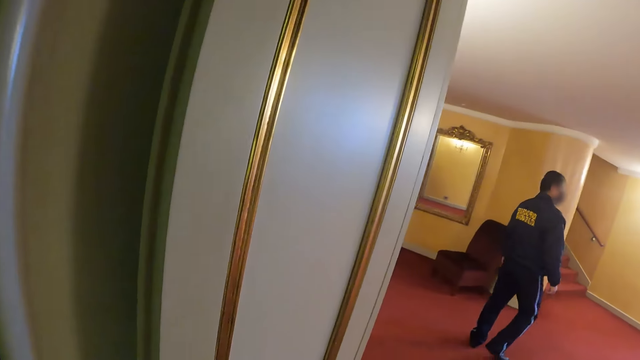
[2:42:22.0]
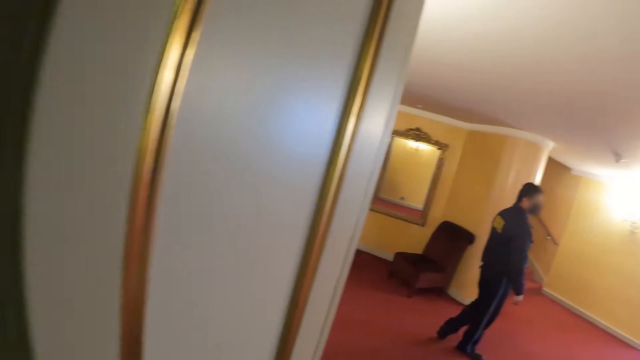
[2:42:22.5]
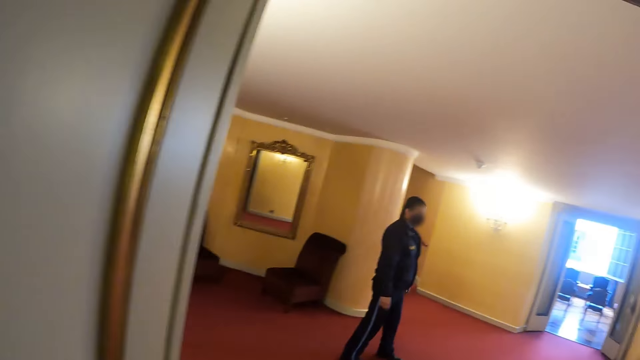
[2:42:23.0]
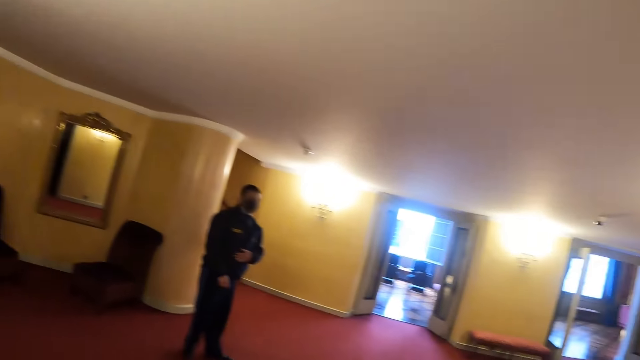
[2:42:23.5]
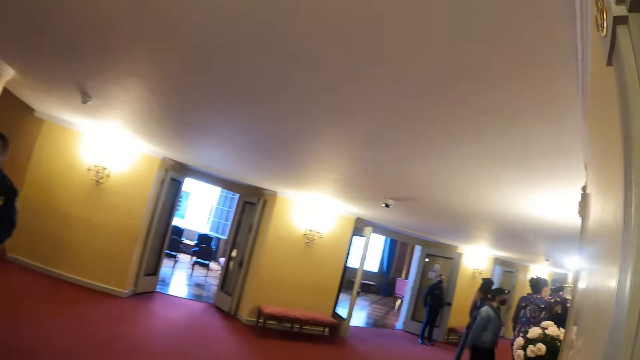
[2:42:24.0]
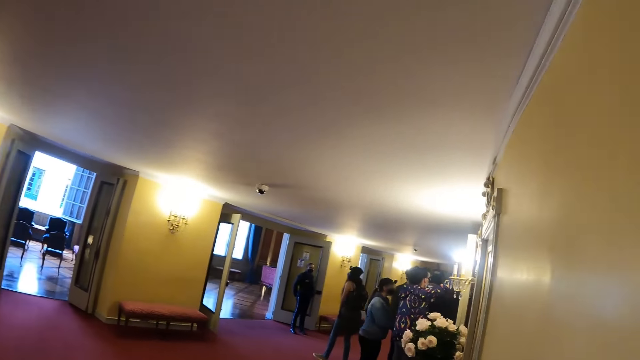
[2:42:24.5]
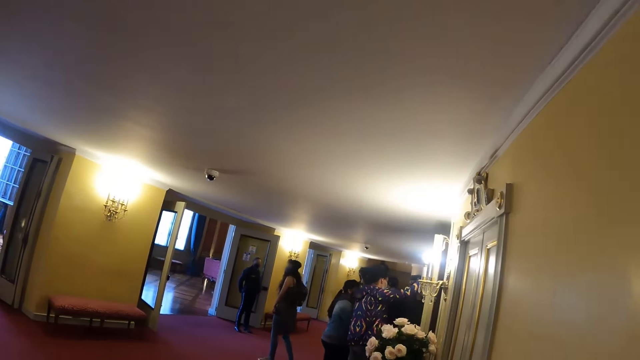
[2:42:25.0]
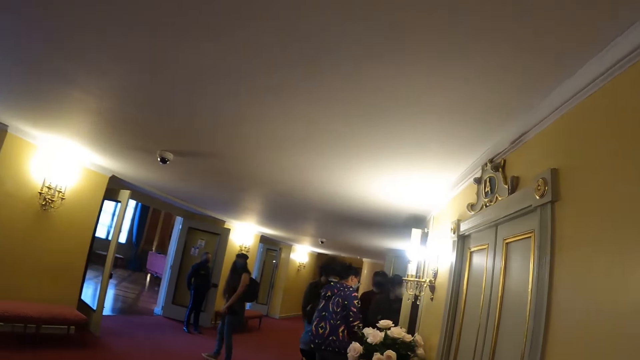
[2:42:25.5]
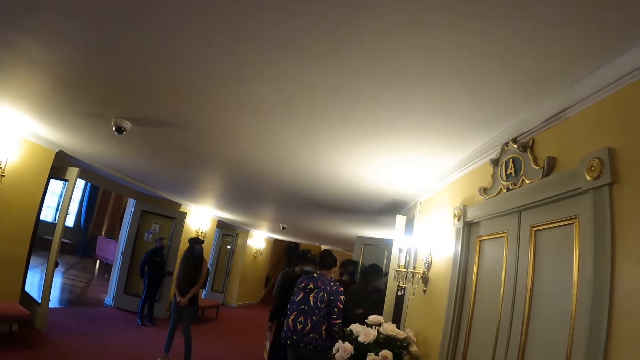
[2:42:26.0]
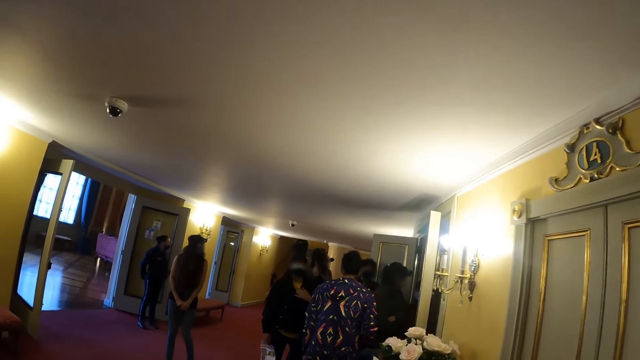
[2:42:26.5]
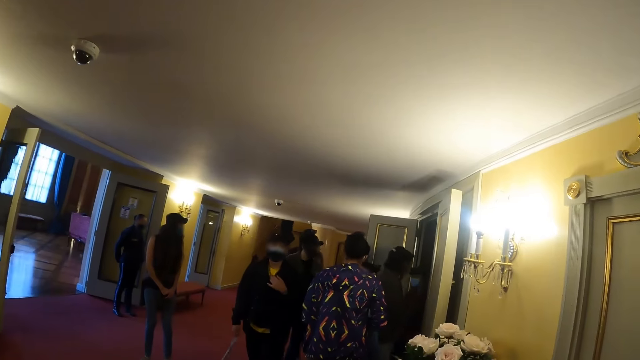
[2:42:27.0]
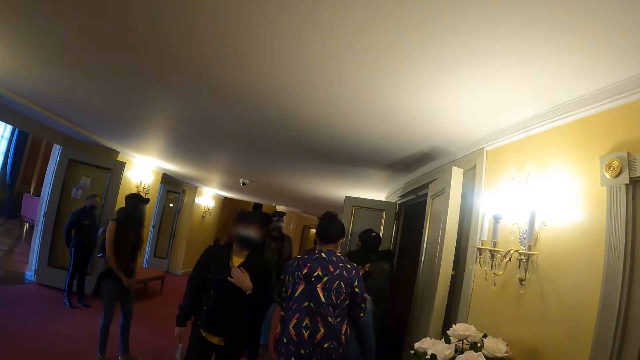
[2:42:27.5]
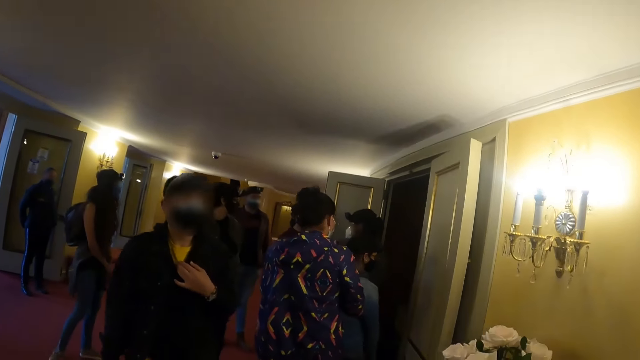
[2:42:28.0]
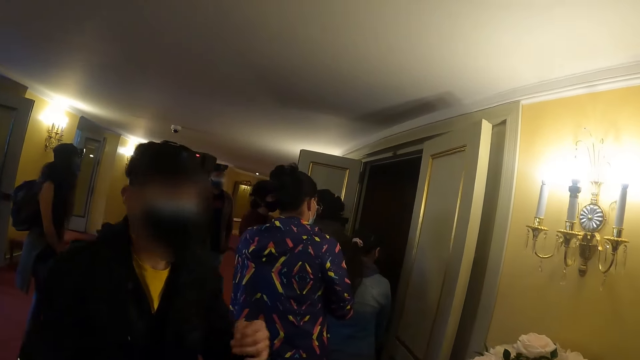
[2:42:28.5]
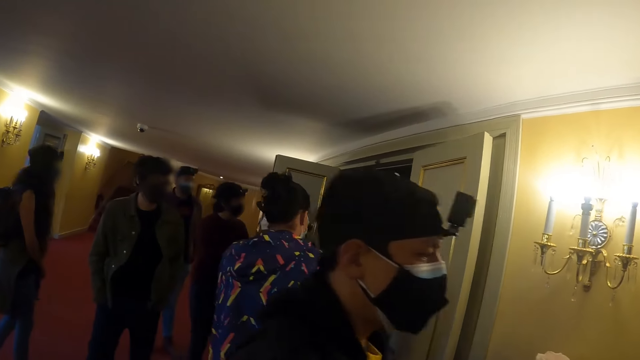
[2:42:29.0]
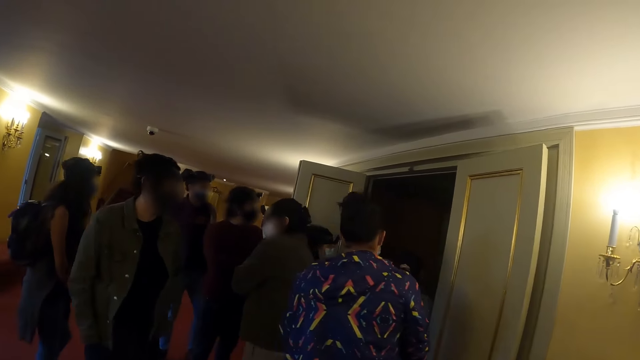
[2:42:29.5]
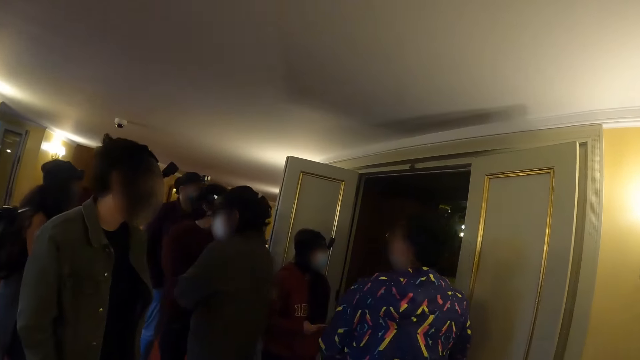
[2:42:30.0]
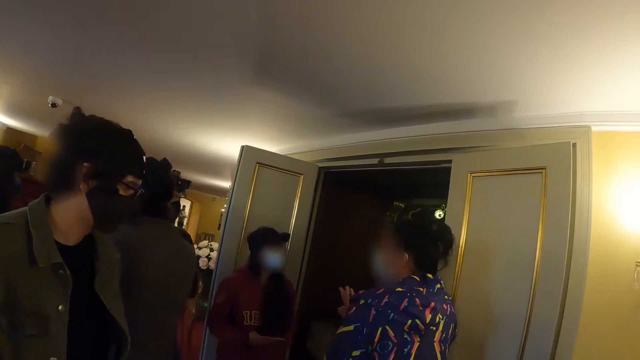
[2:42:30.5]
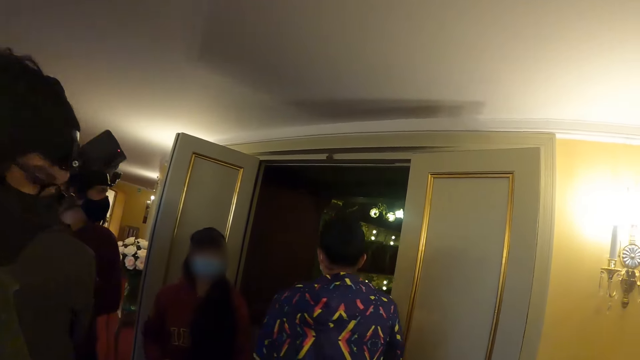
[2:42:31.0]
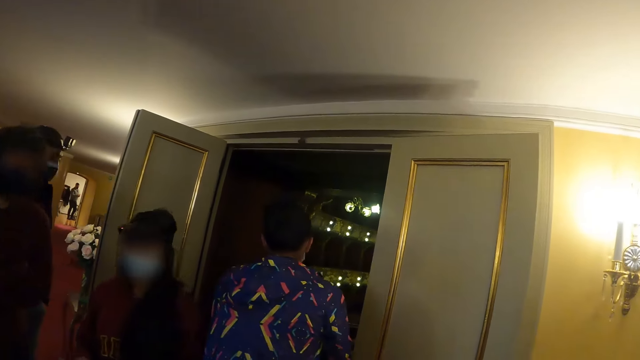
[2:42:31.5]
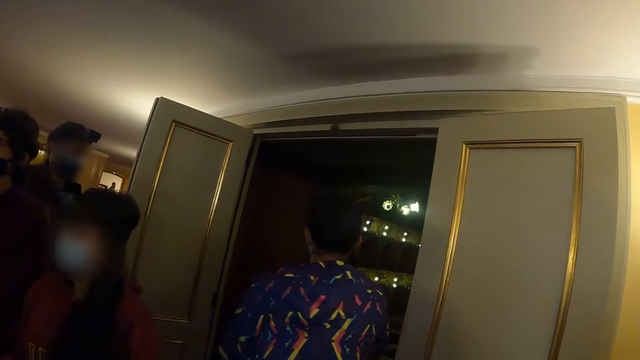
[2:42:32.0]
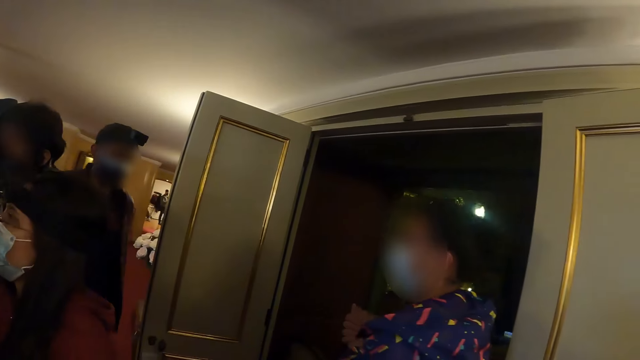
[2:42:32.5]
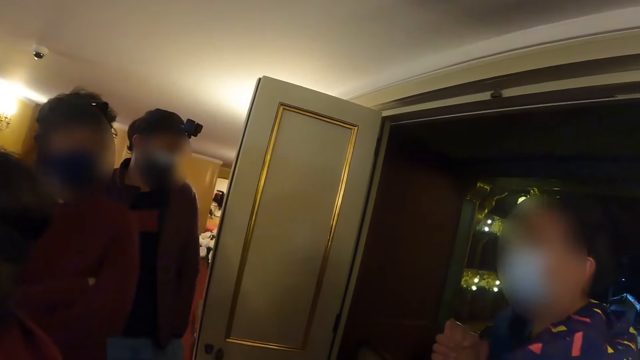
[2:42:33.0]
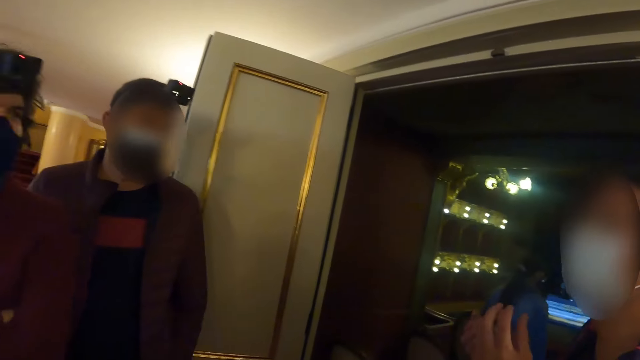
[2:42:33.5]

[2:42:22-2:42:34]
The camera wearer walks around the room.

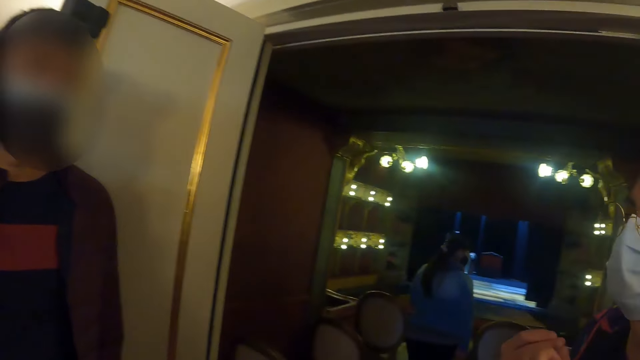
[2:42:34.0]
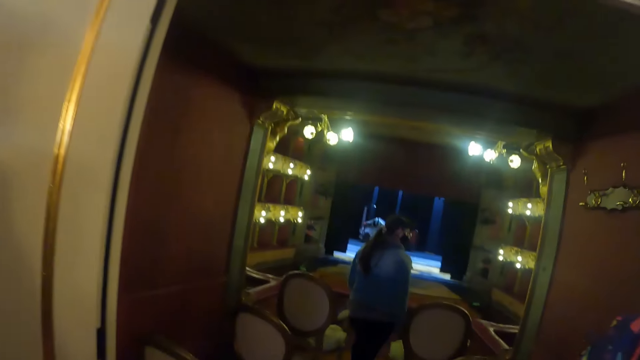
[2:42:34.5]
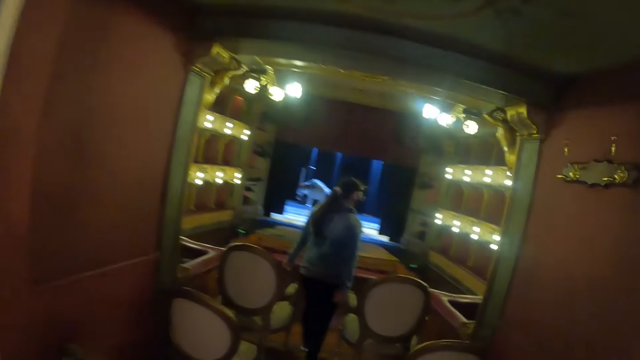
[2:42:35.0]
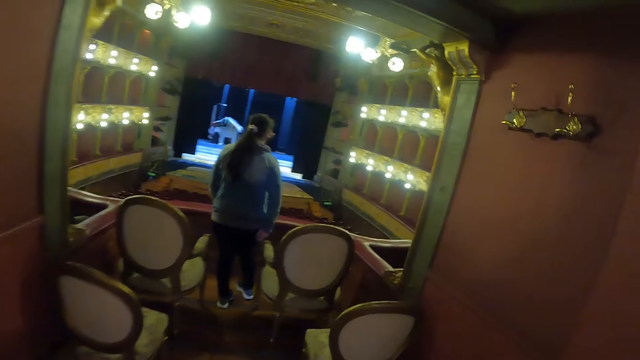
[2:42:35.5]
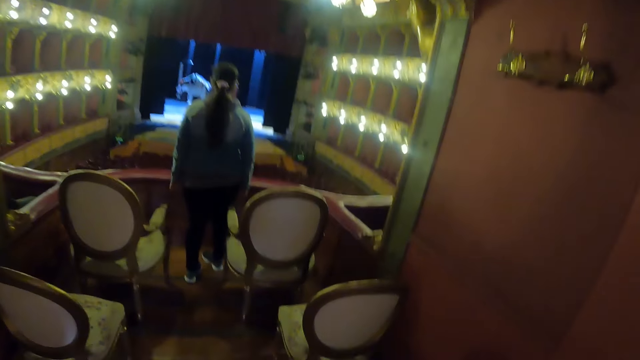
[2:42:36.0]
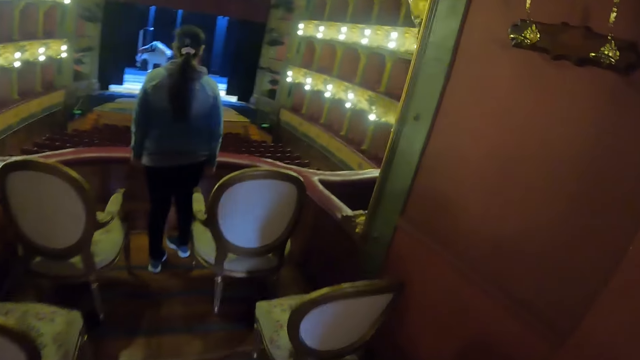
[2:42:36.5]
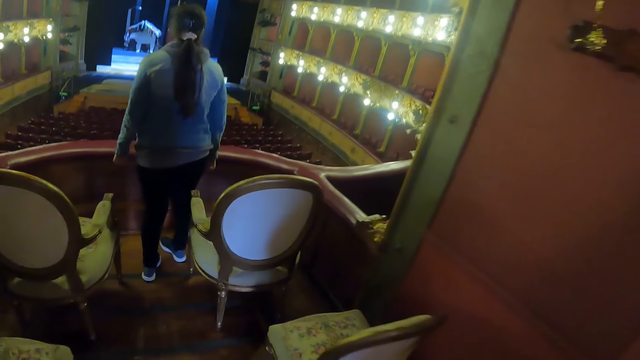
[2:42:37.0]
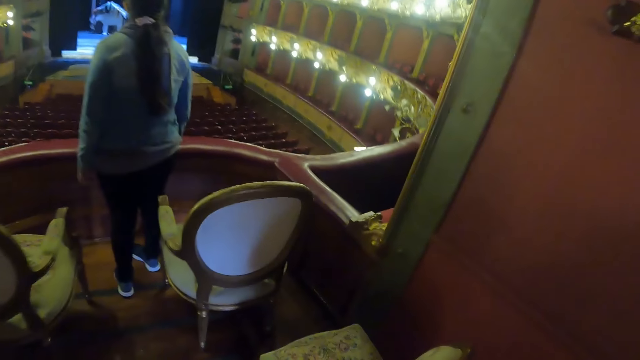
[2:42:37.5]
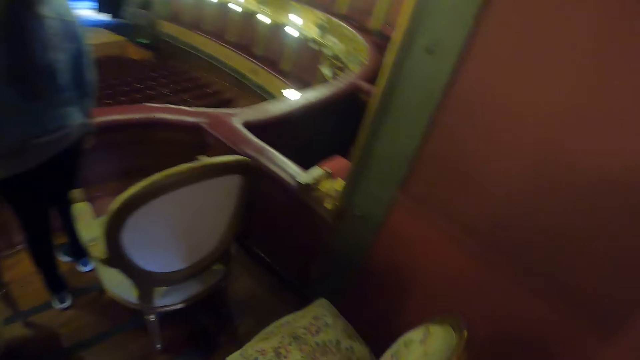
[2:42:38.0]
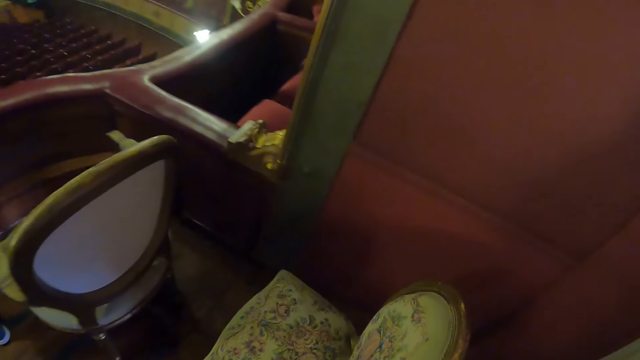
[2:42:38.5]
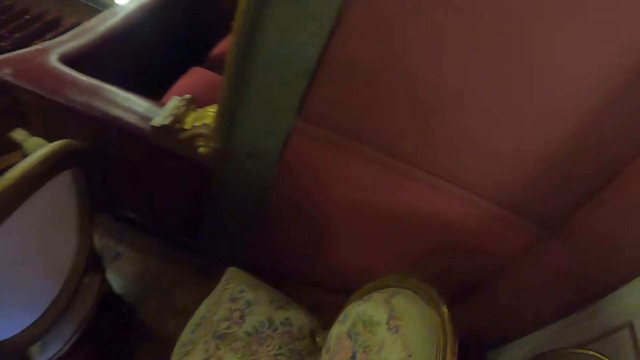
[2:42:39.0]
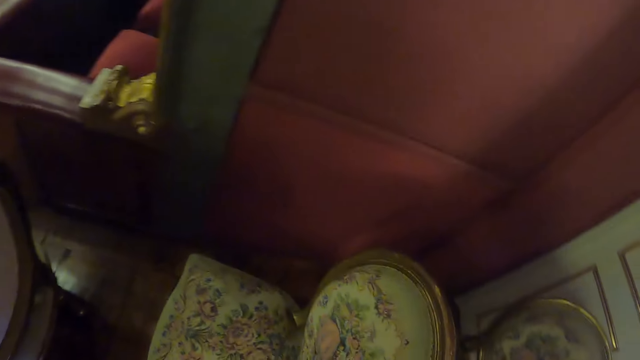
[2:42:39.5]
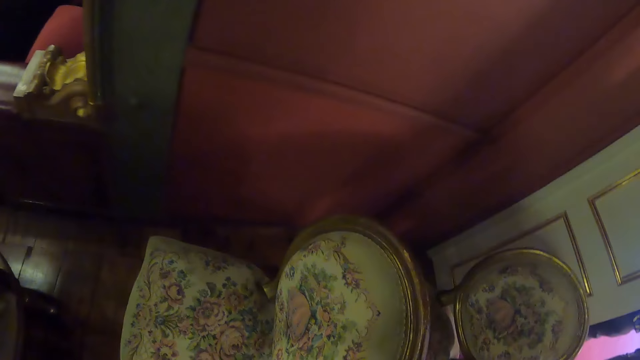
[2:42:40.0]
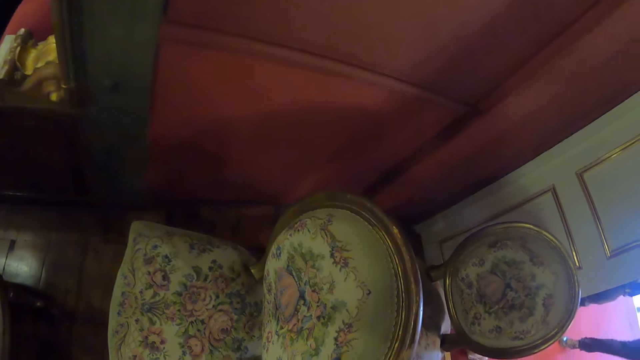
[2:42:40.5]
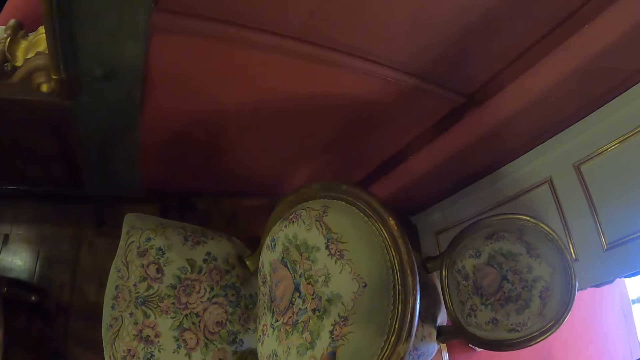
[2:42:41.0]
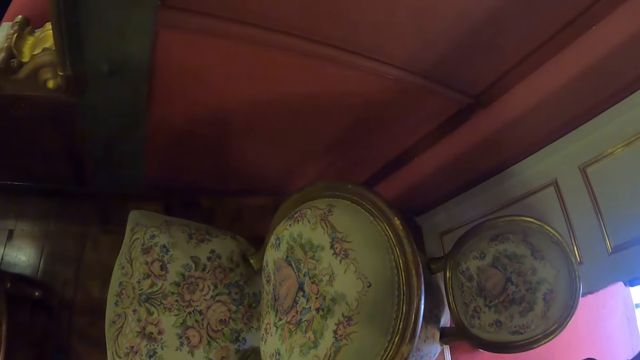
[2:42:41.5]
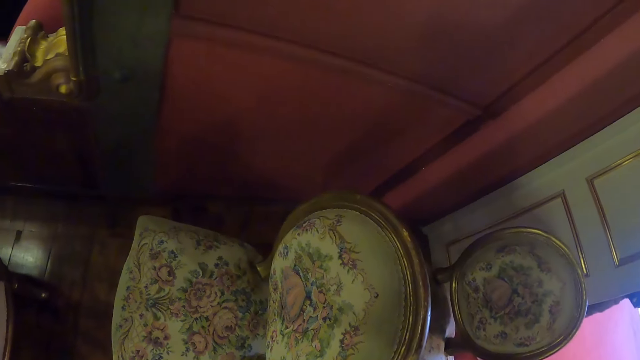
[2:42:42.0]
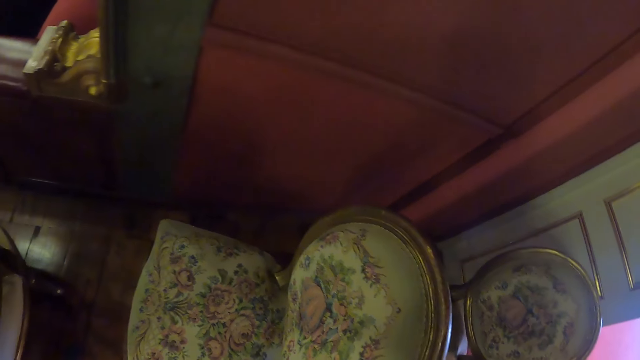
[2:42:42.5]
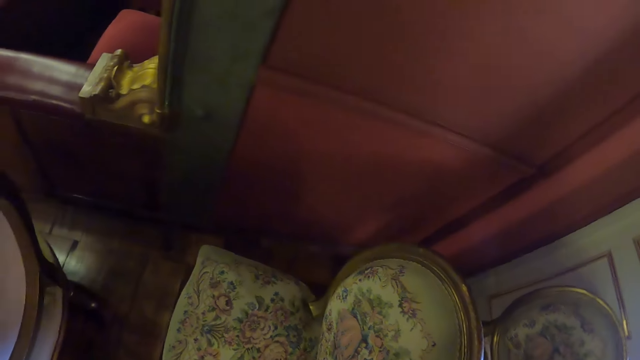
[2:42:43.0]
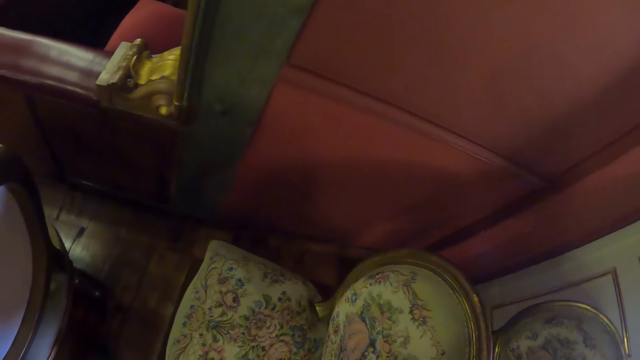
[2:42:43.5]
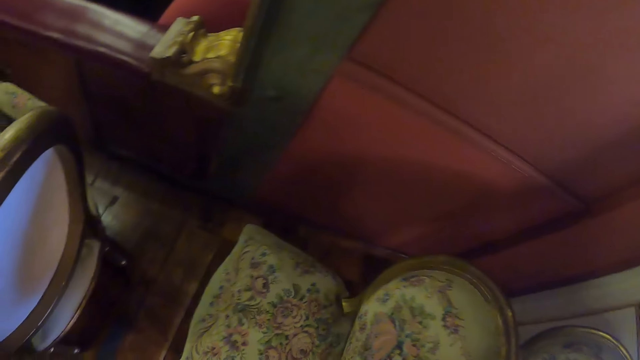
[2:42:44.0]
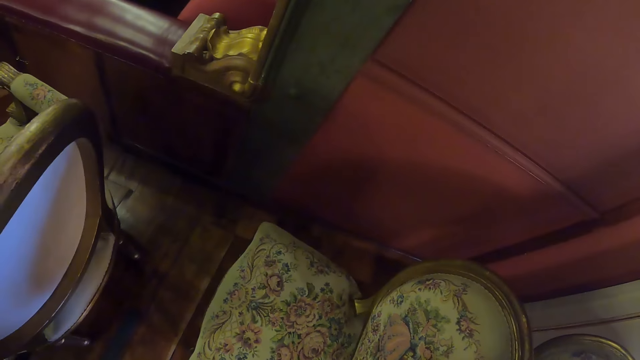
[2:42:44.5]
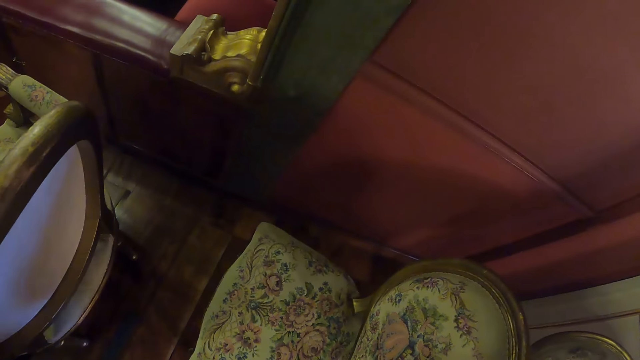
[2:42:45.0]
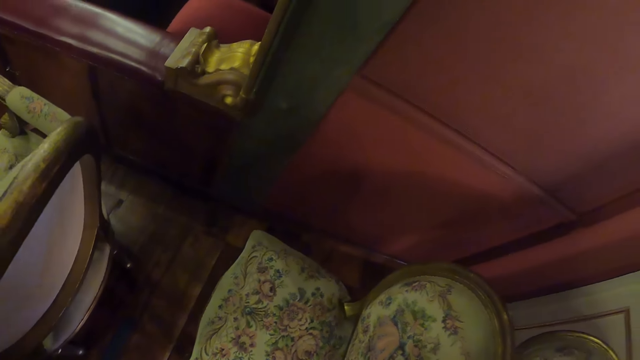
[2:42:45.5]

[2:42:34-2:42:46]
The camera wearer walks through a section of the theatre hall. They look at the chairs.
